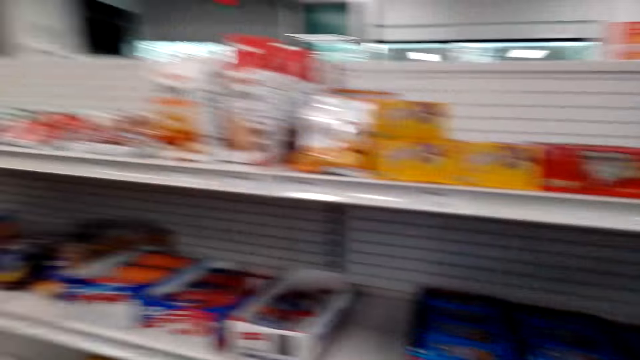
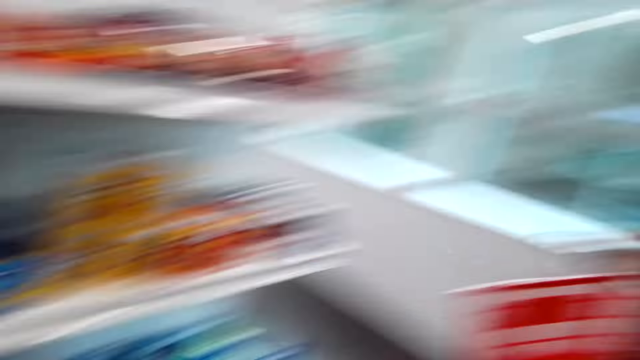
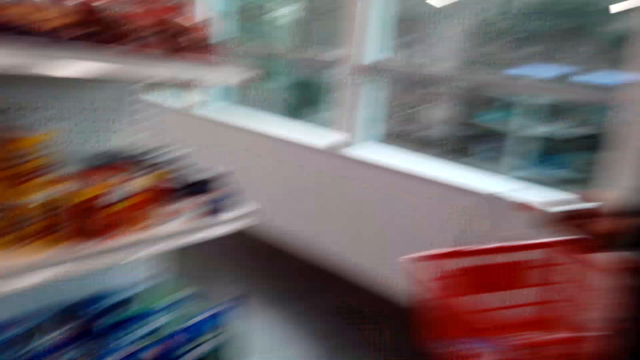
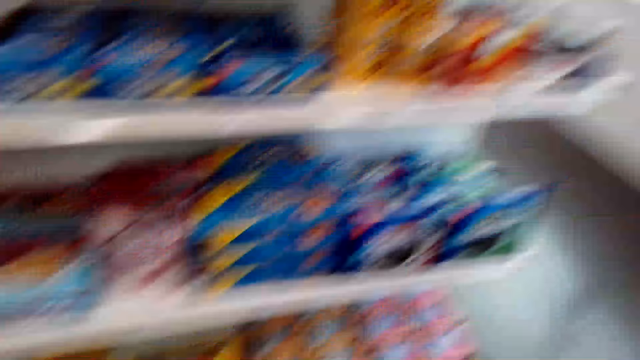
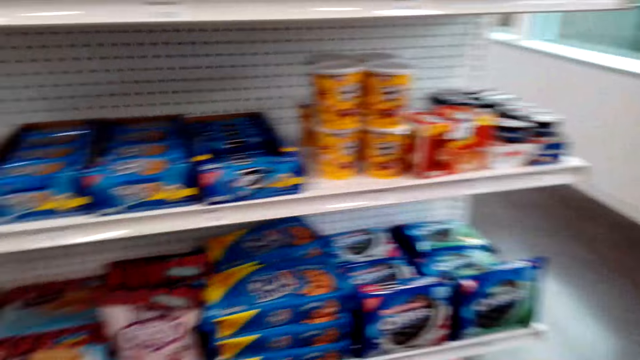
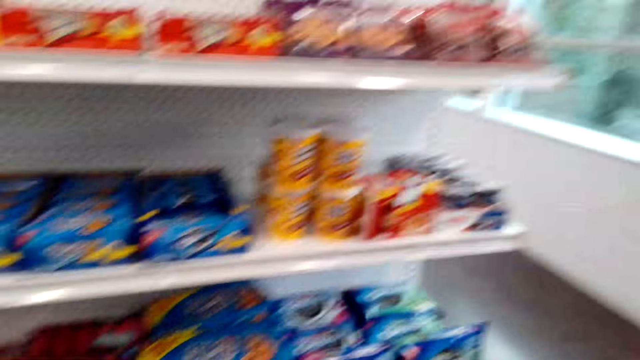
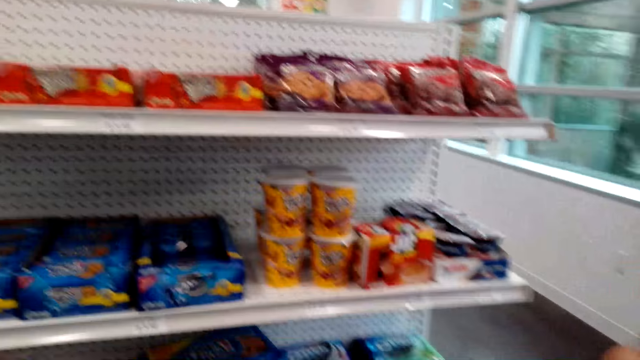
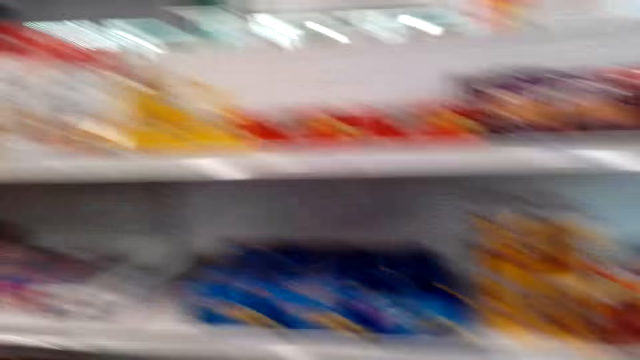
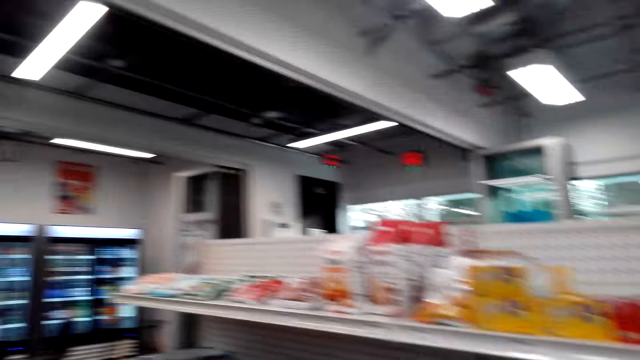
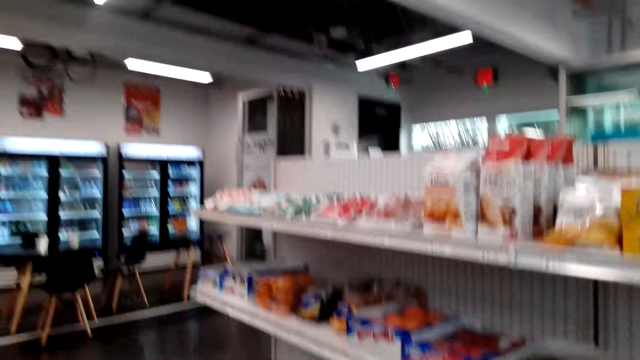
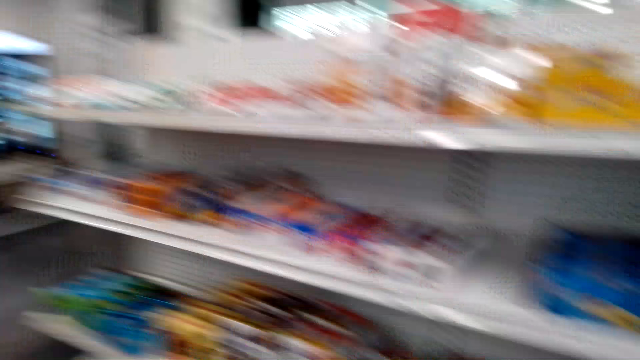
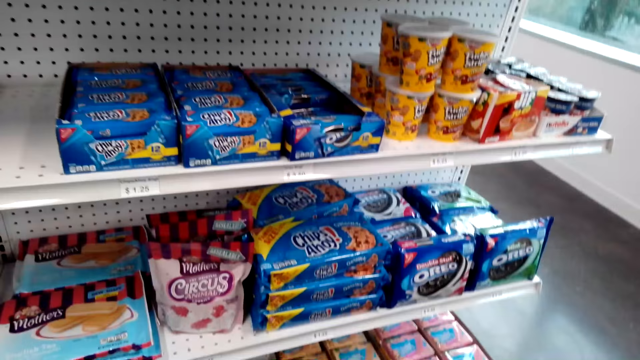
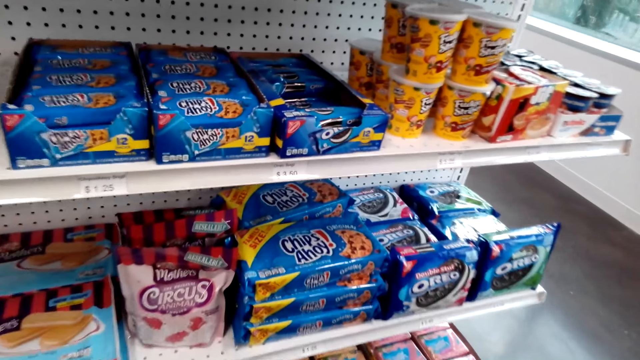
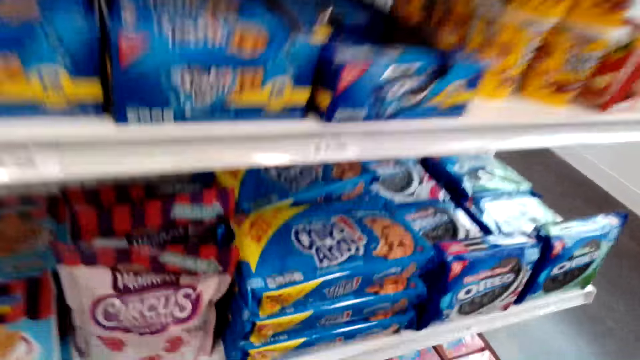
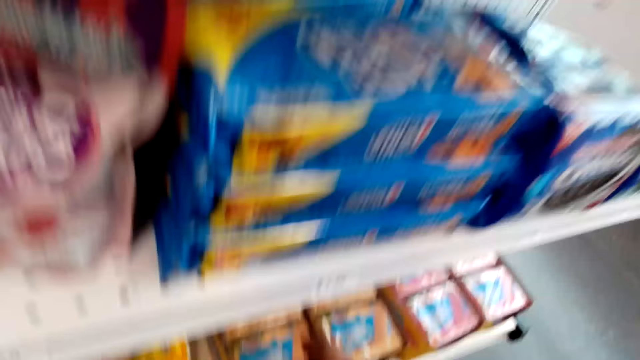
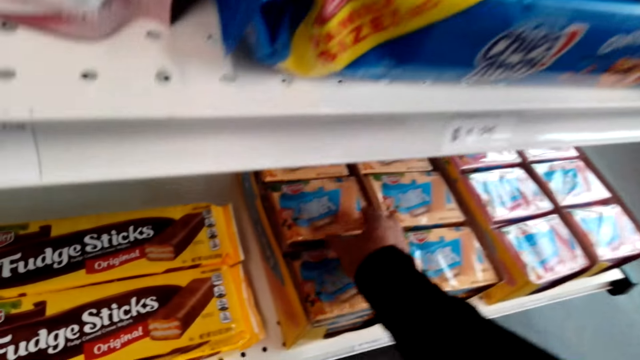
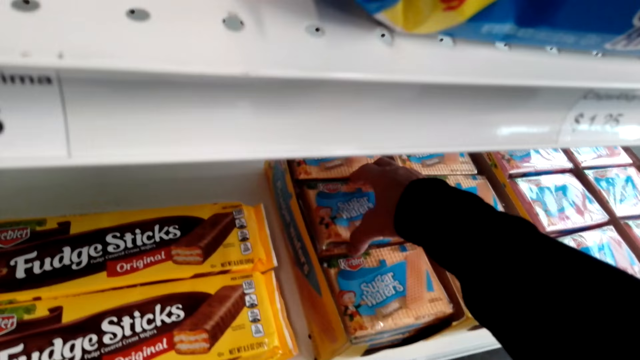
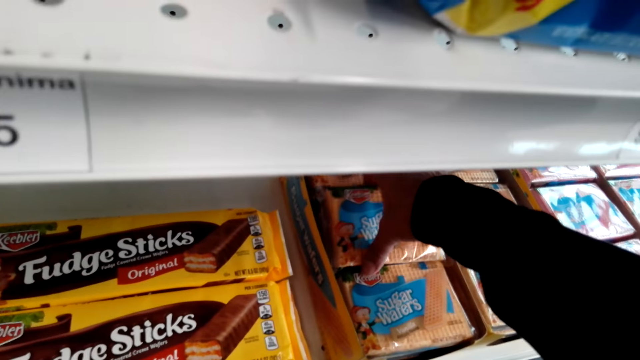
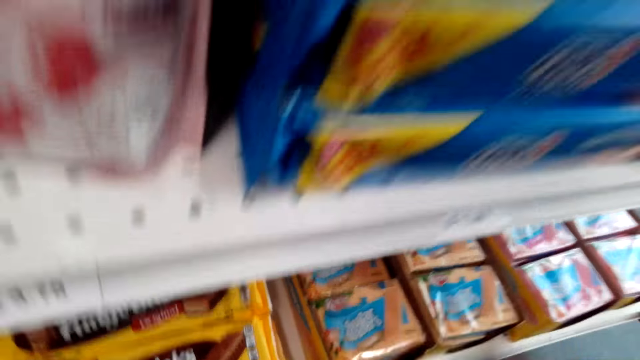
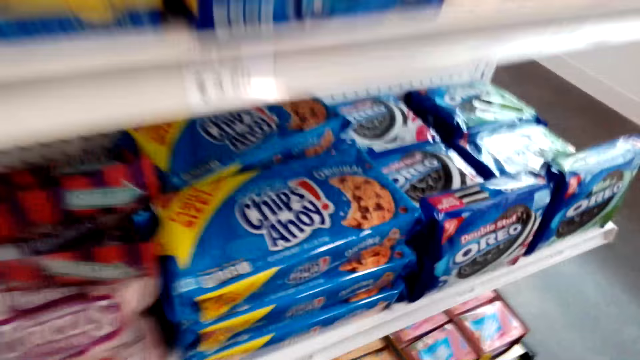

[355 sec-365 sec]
The camera wearer talks with the woman. The woman speaks to the camera wearer. The camera wearer picks a packet of sugar wafers from the shelf.

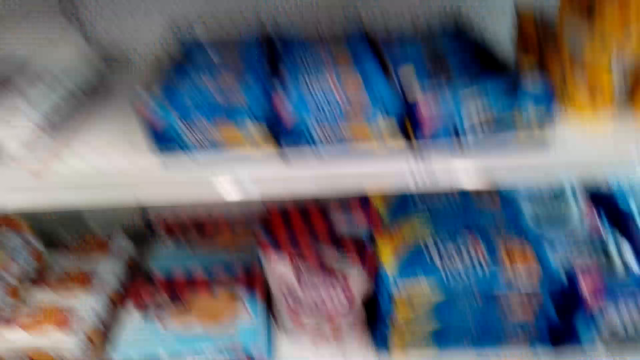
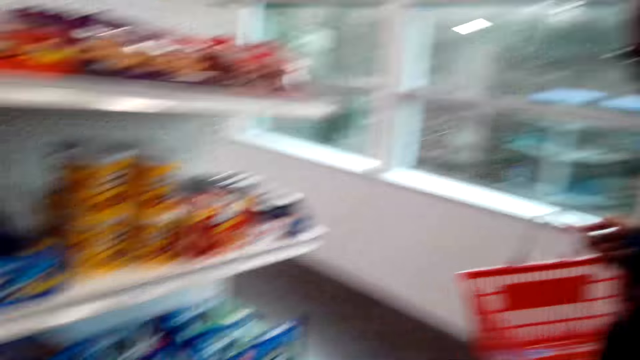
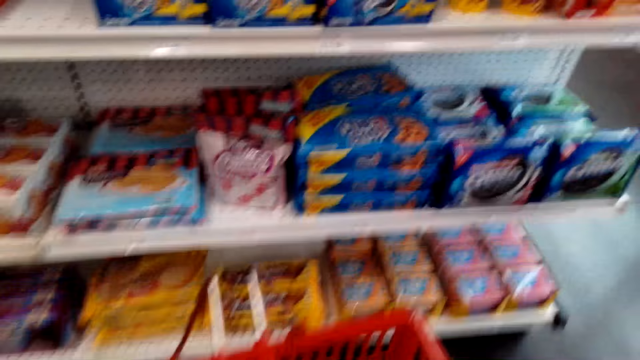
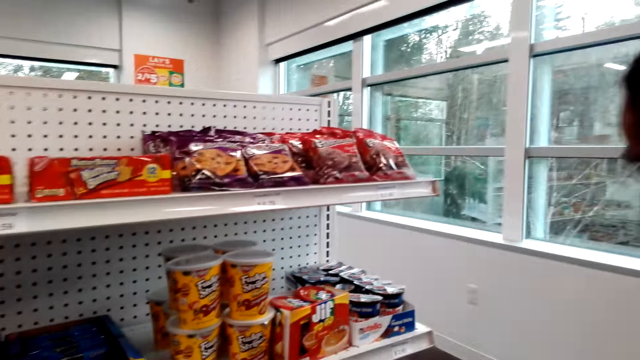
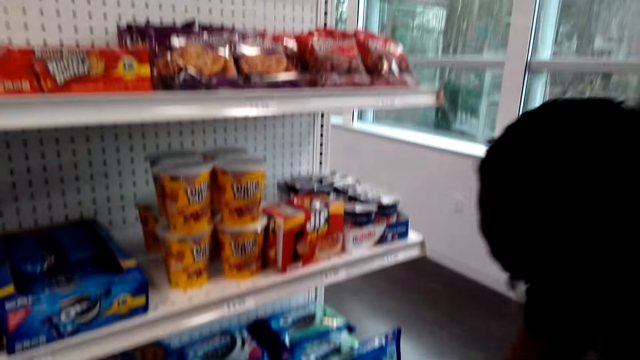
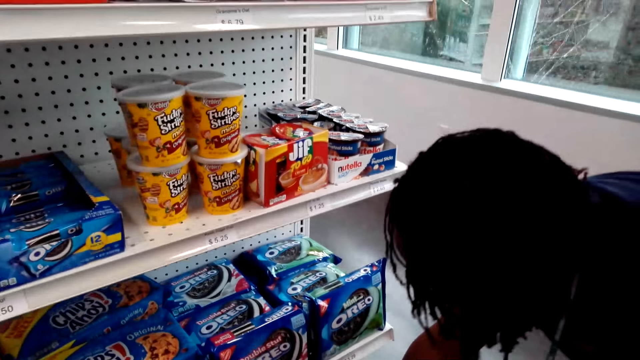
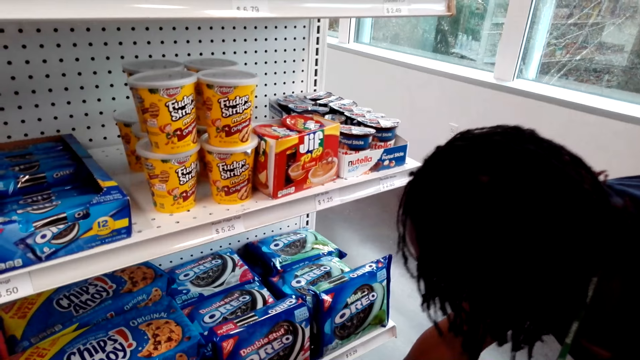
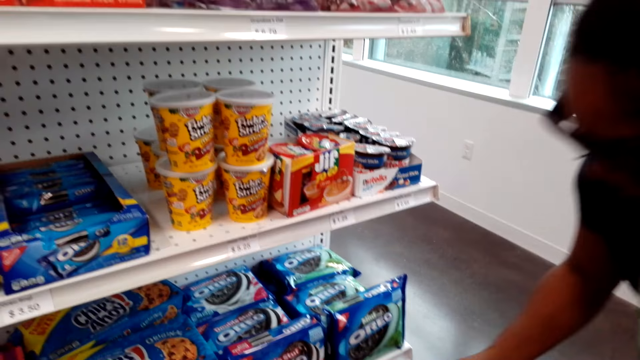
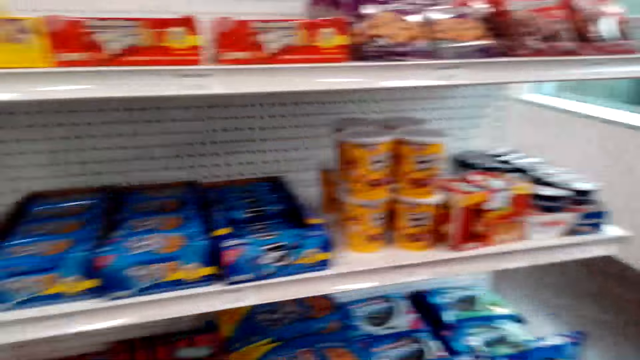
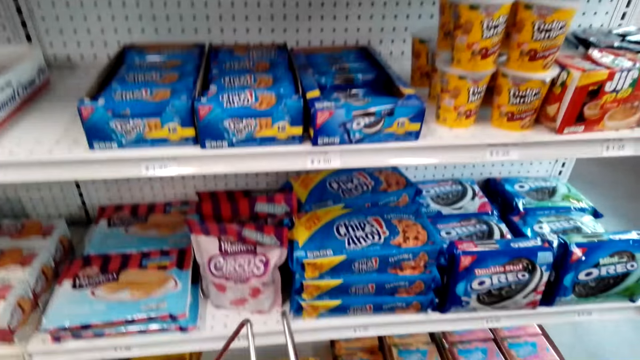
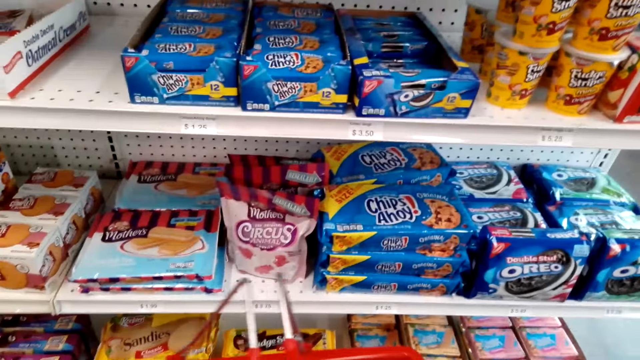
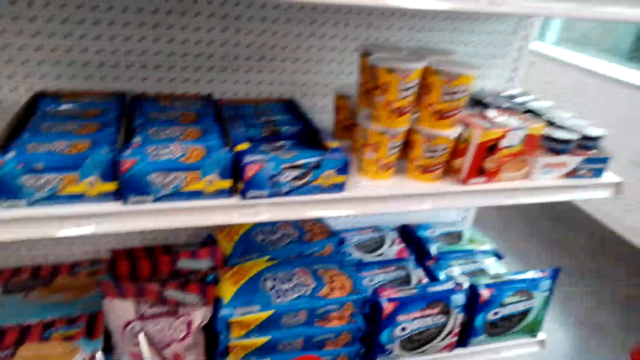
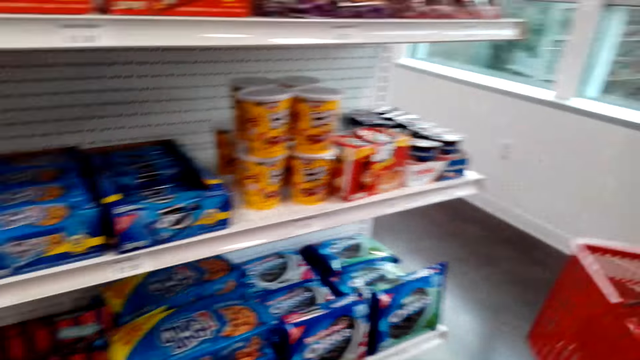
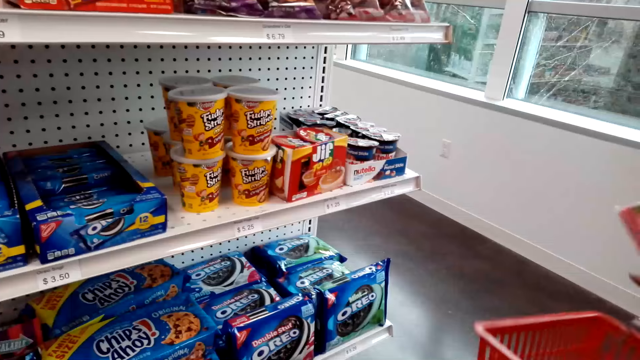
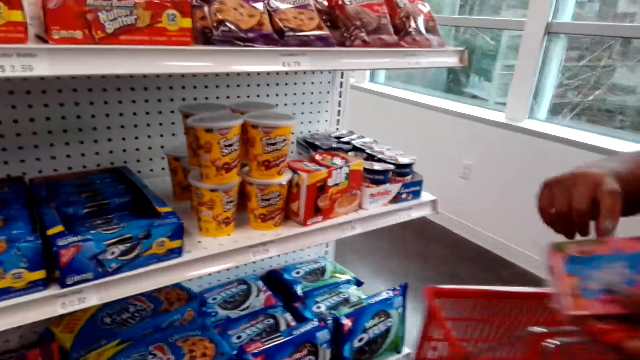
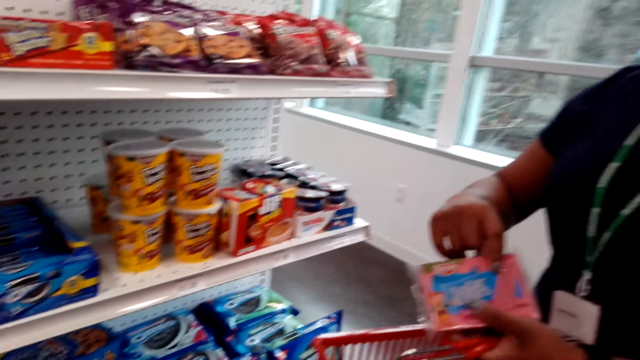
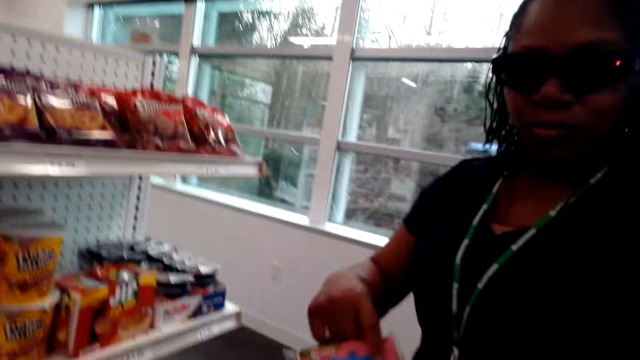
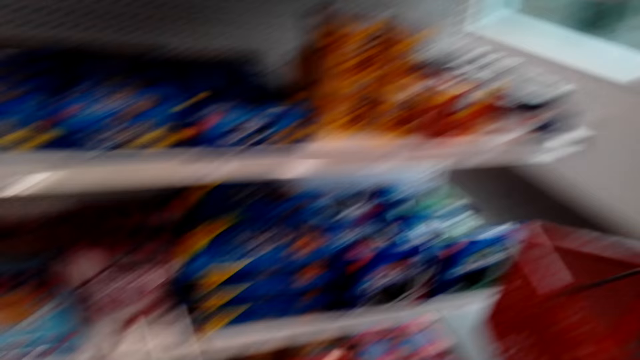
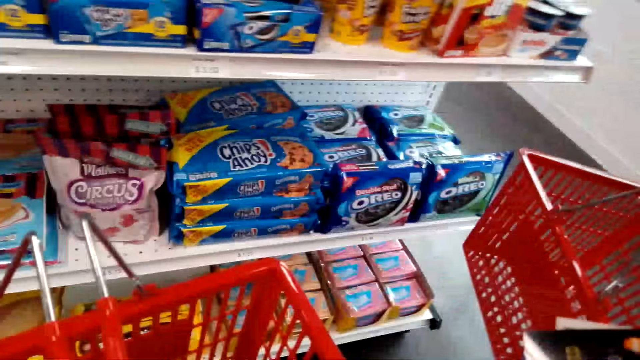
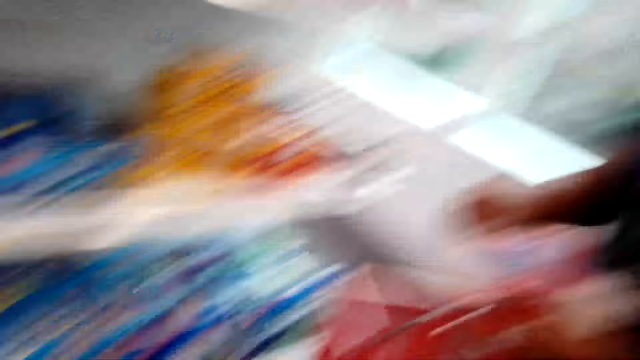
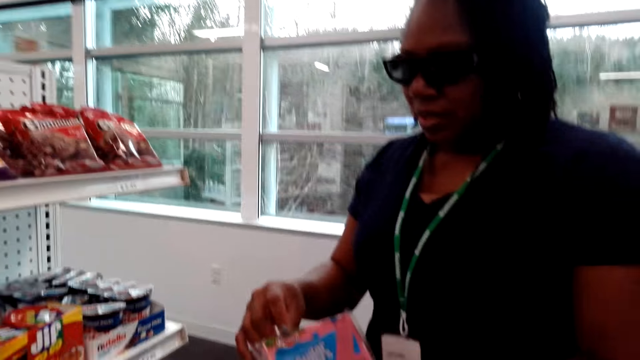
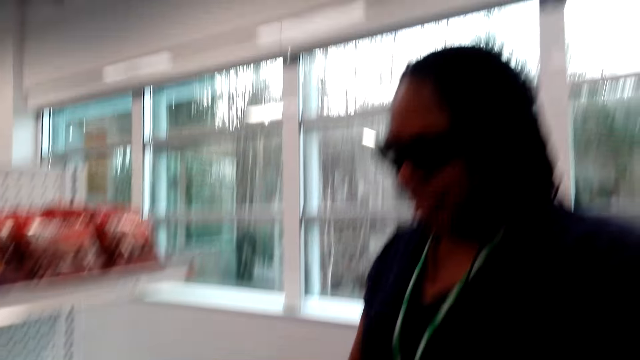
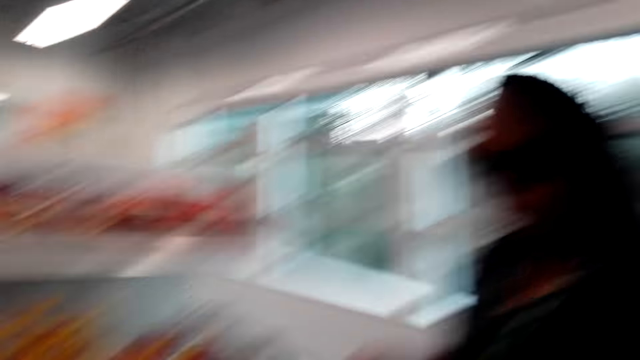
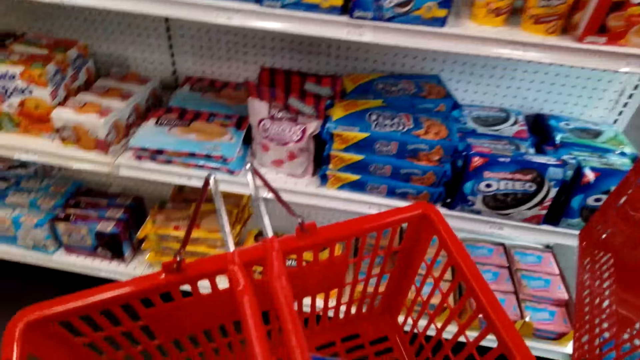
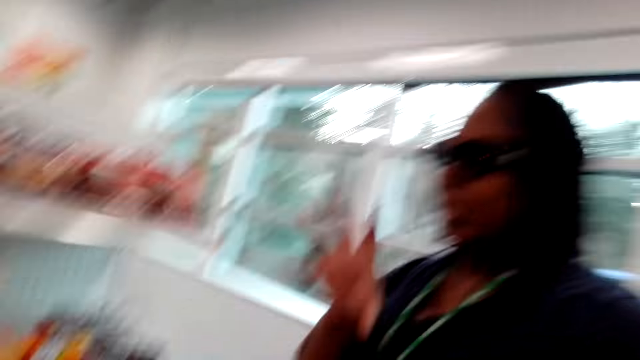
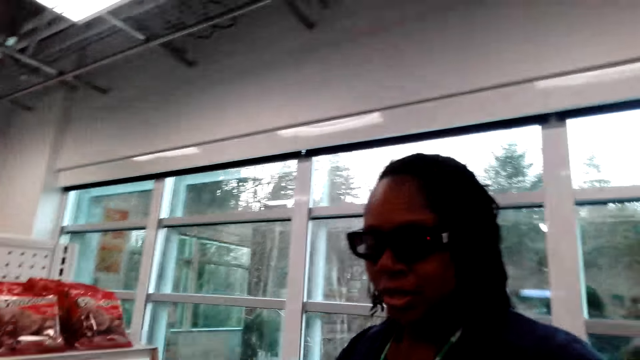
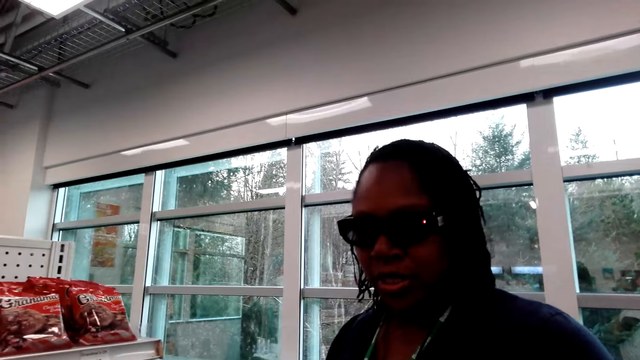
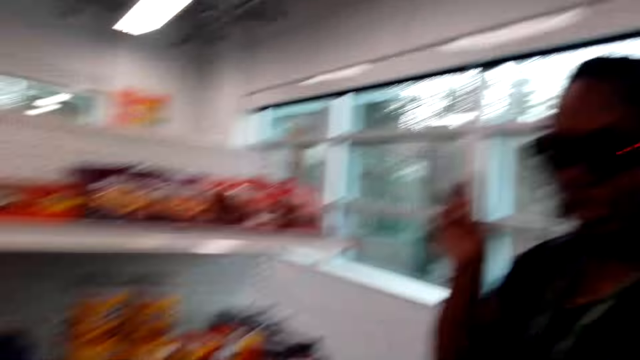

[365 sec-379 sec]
The camera wearer places the sugar wafers on the shopping basket. The woman talks with the camera wearer. The woman picks the sugar wafers from the shelf. The woman speaks to the camera wearer. The camera wearer speaks to the woman. The woman speaks to the camera wearer.
